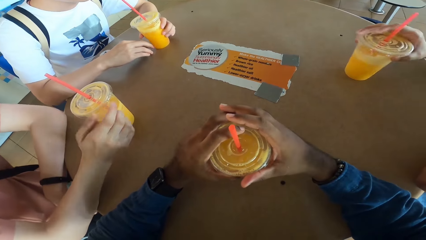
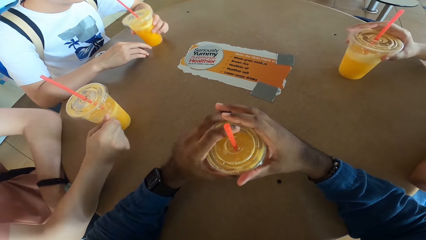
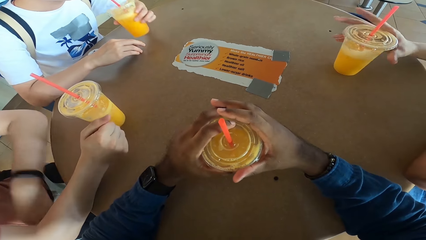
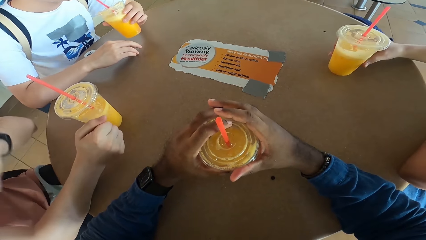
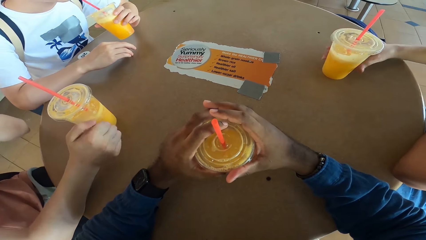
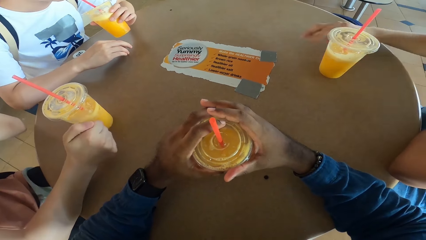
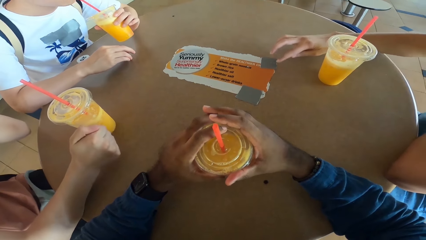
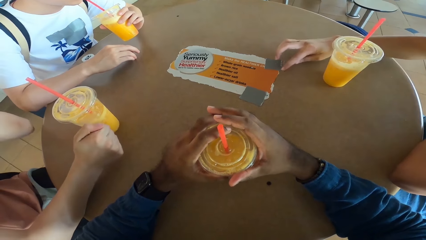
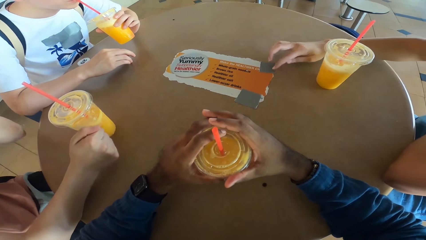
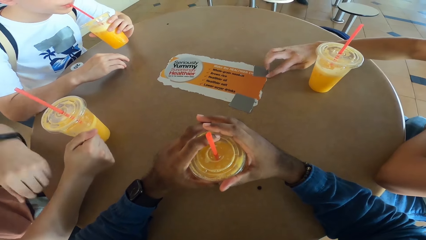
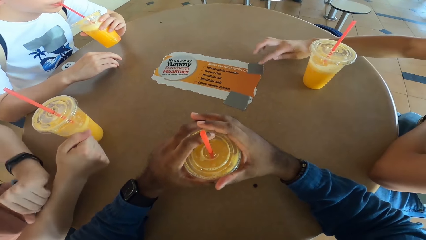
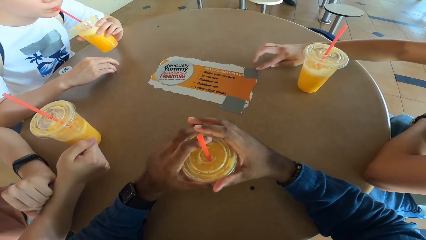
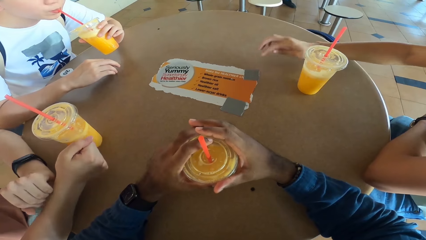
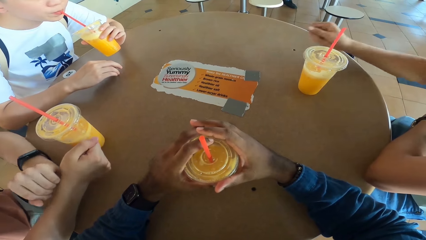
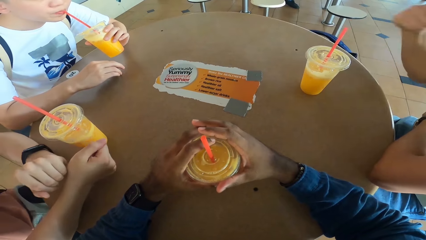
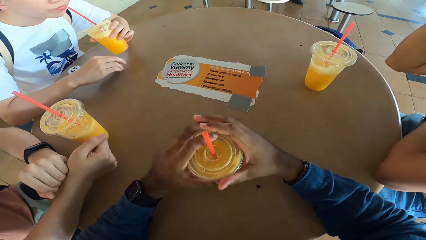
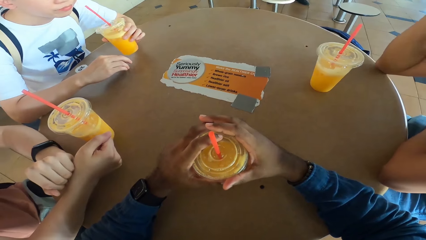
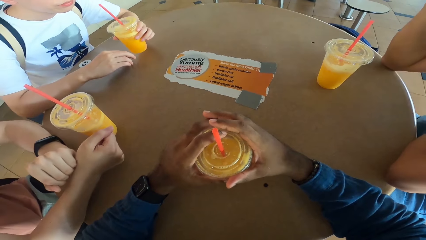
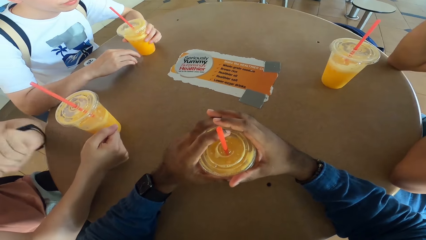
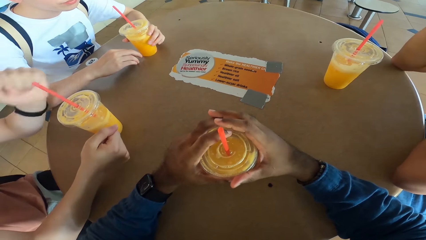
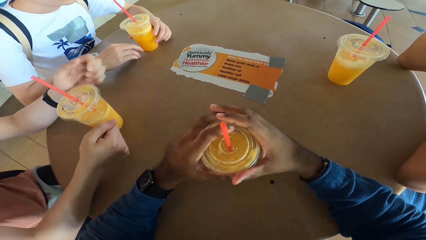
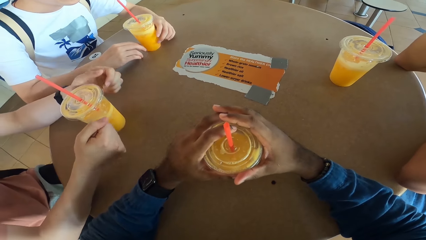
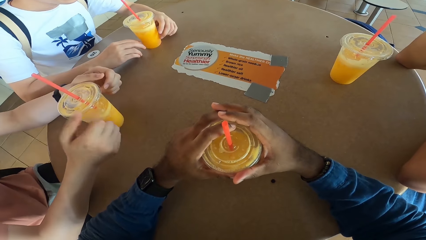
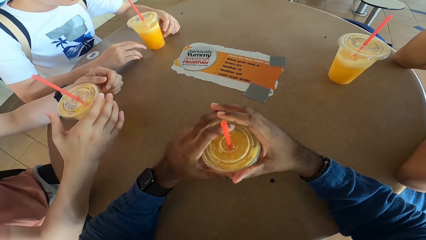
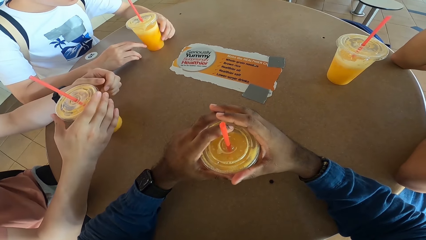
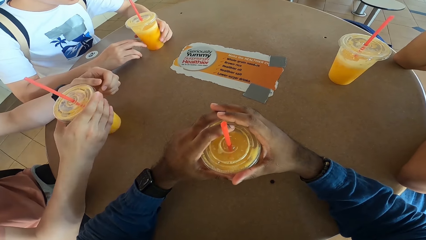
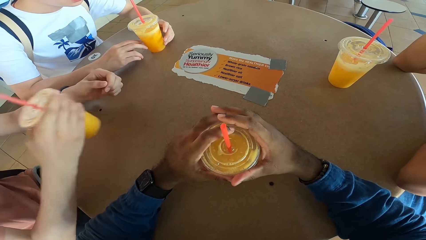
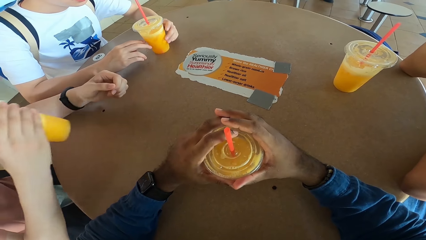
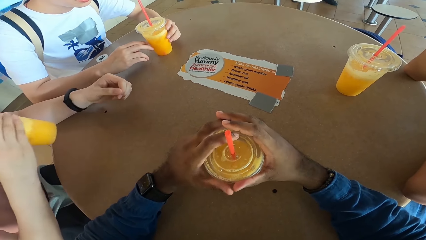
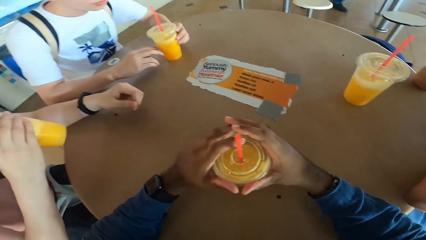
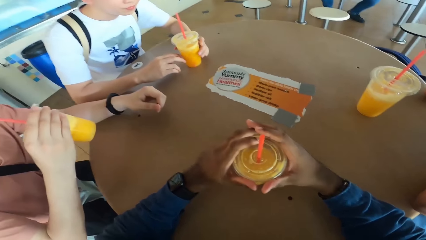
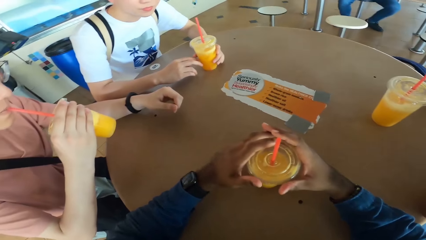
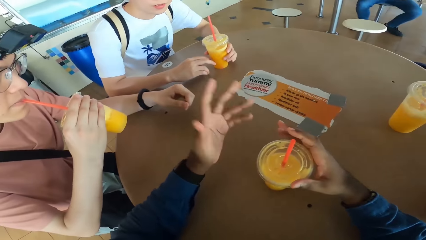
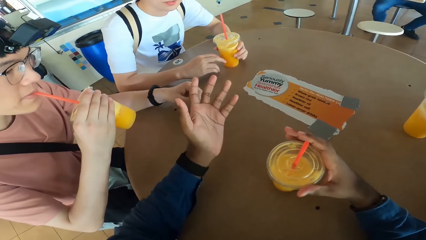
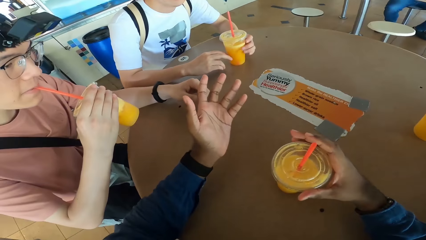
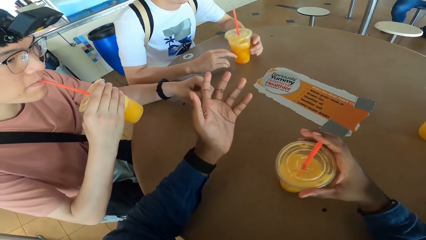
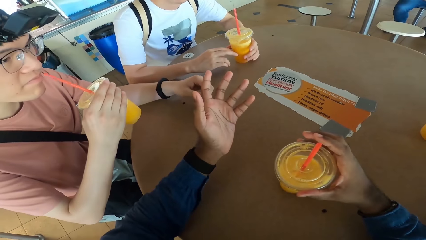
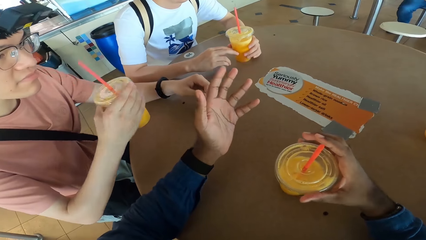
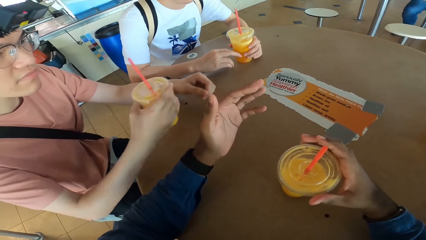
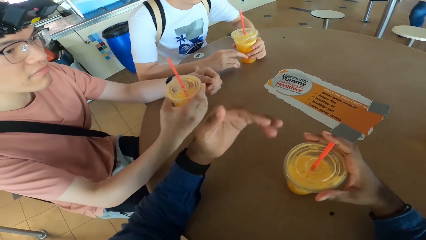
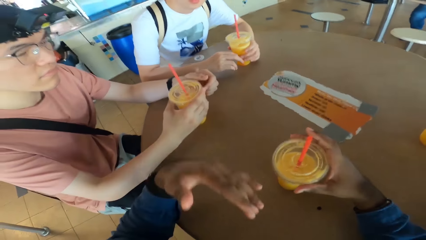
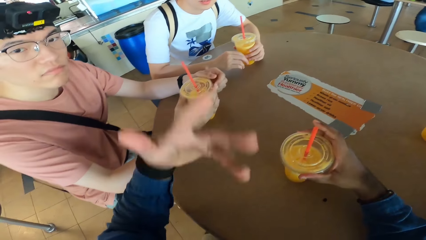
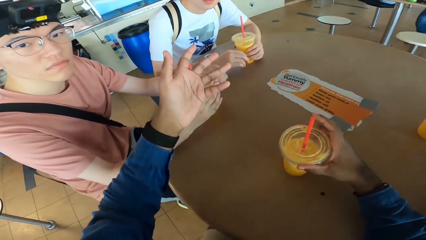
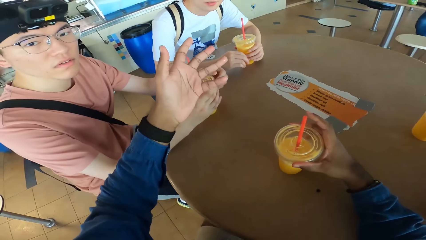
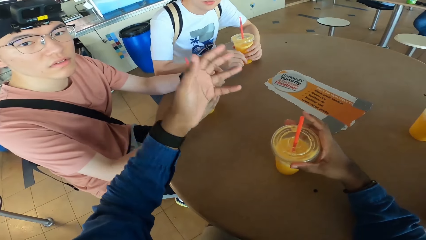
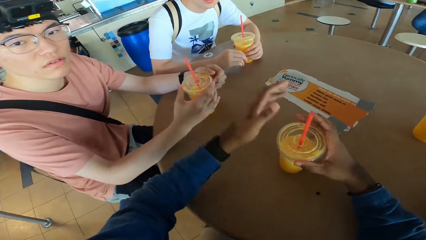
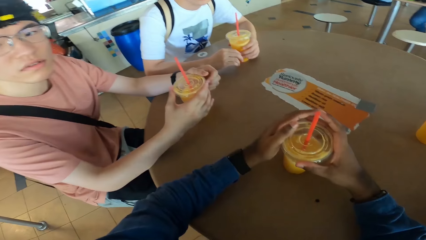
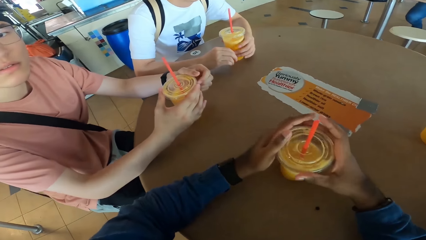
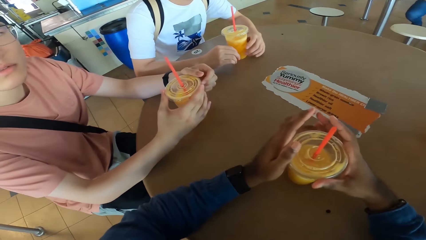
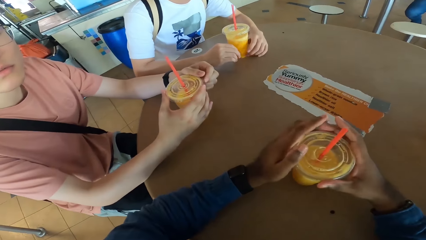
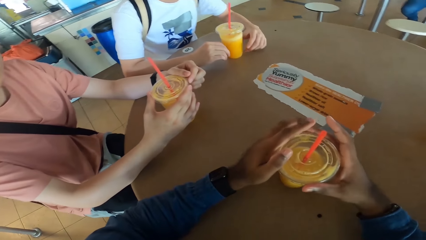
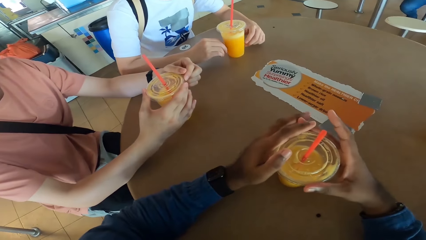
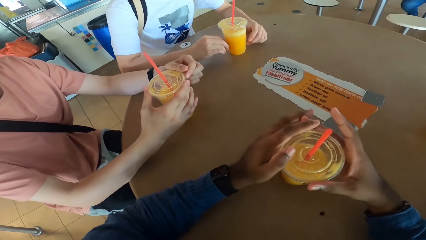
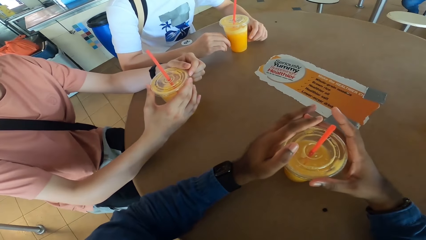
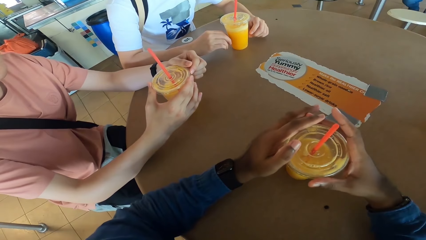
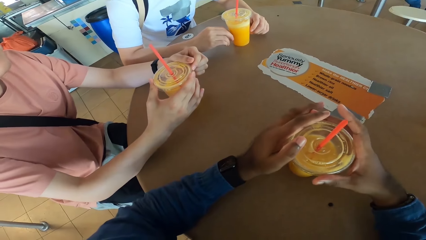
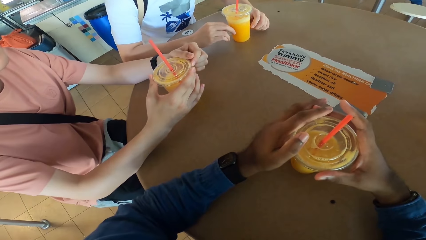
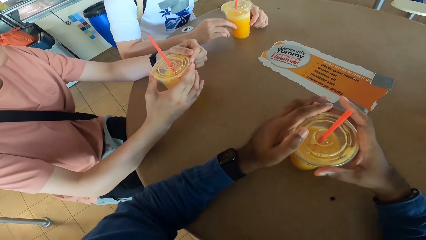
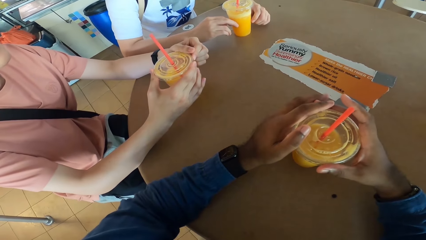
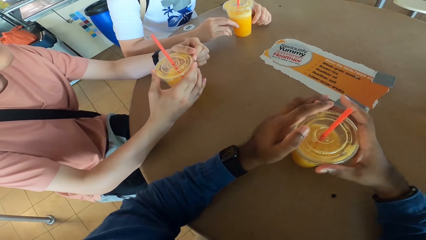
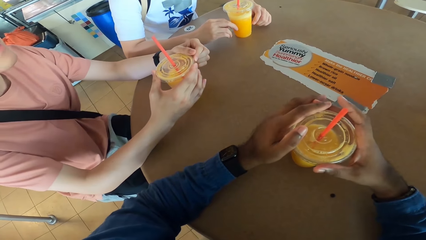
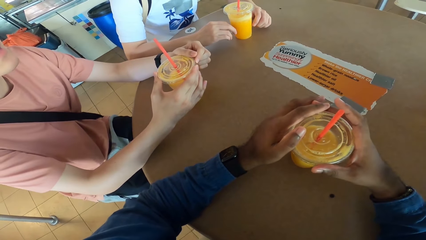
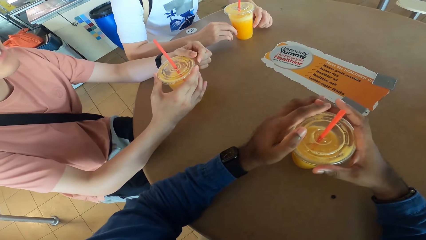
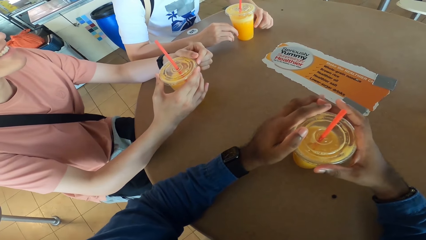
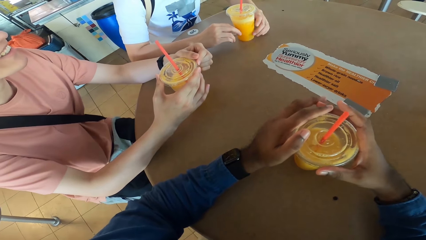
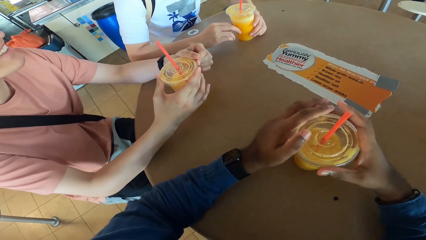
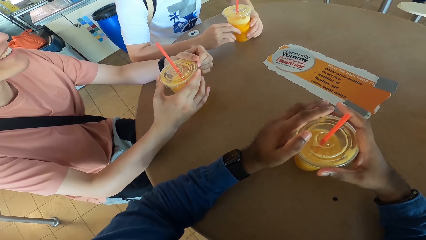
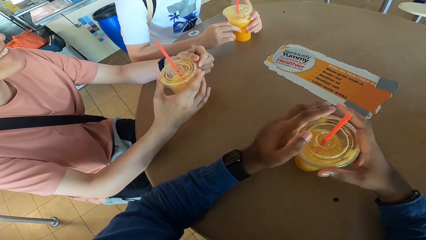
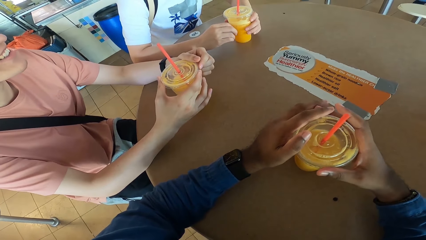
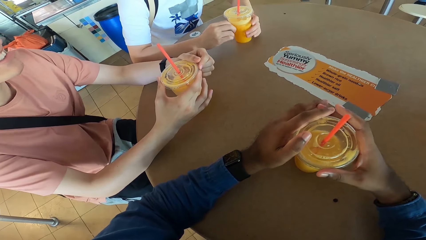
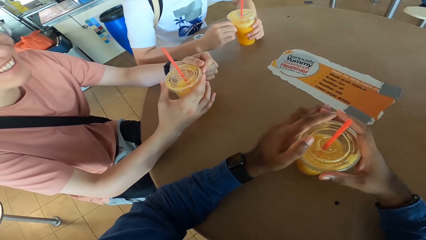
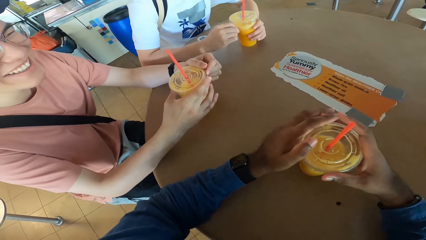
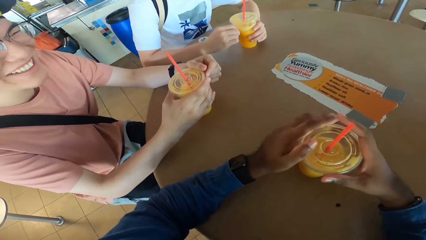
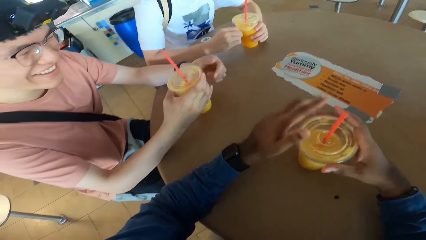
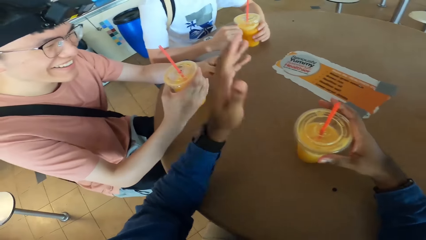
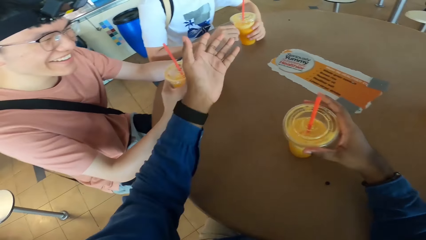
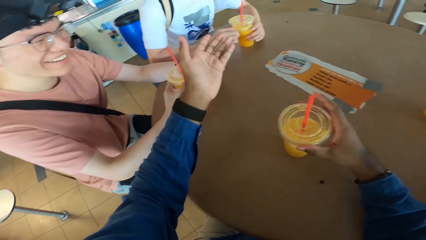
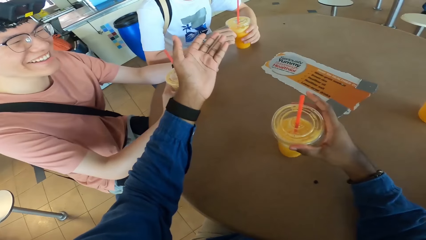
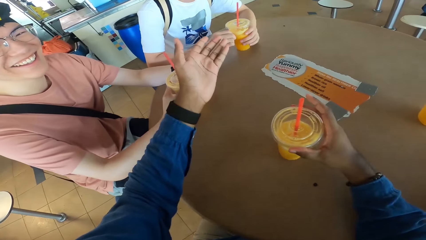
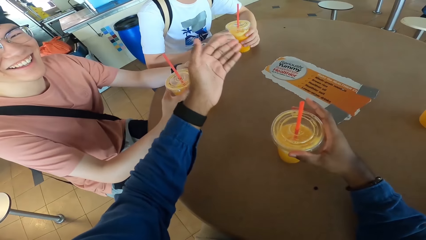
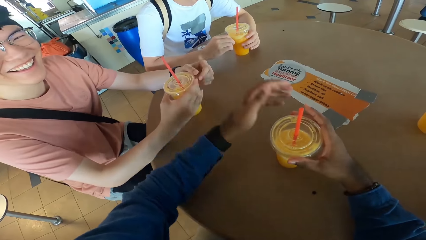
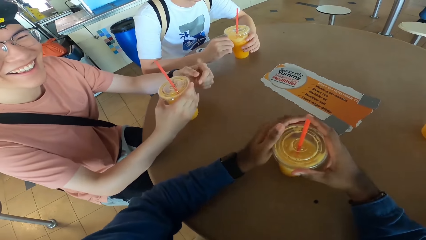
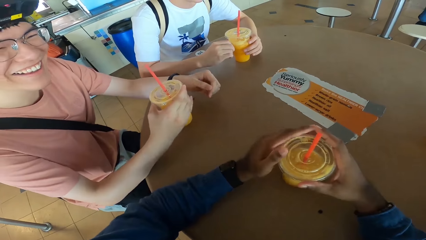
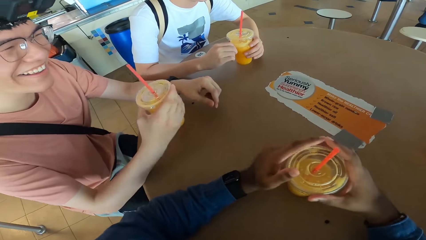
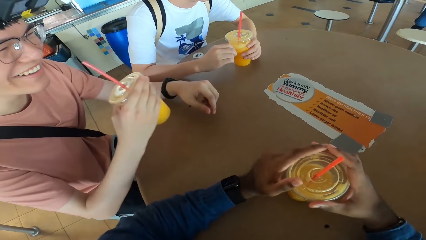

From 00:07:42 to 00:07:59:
A man puts the drink on a table. Another man takes a drink. A man touches a sticker. Another man takes a drink. The man returns the drink to the table. The camera wearer holds a drink.
